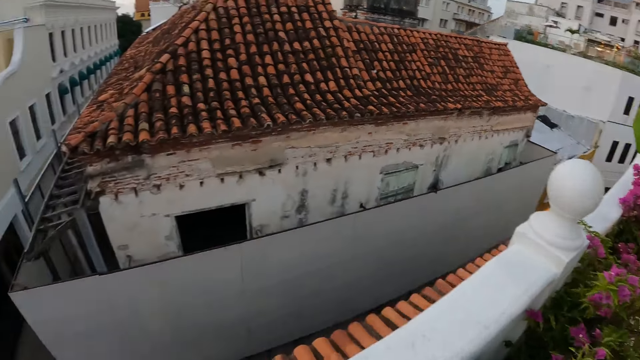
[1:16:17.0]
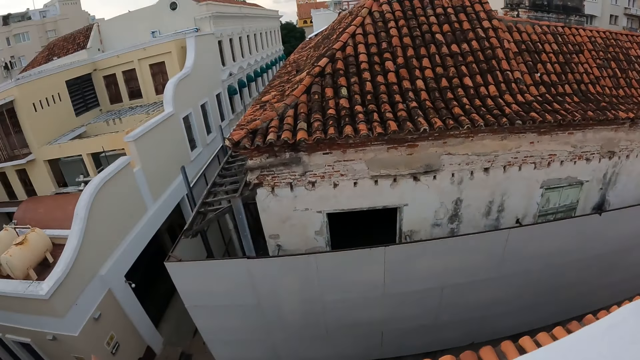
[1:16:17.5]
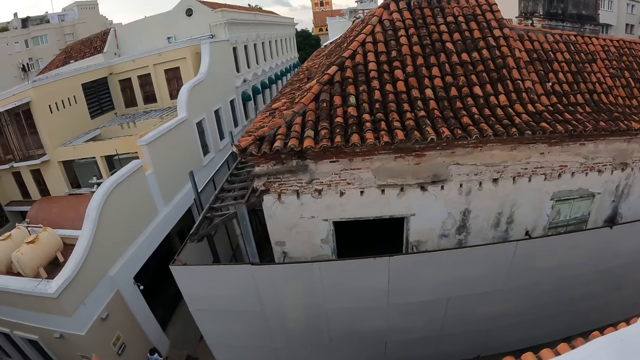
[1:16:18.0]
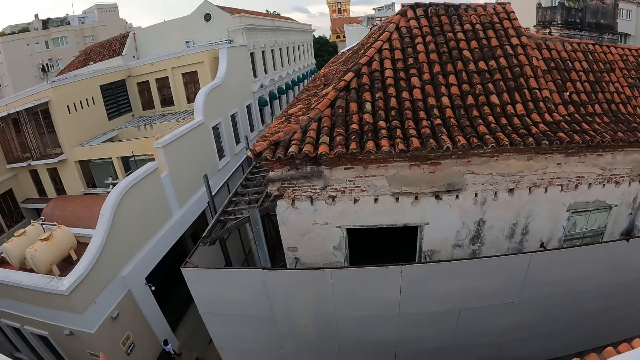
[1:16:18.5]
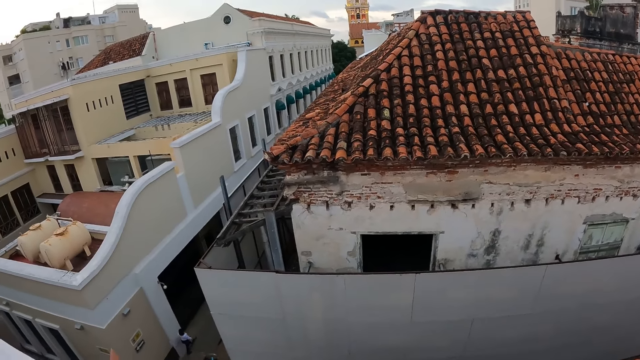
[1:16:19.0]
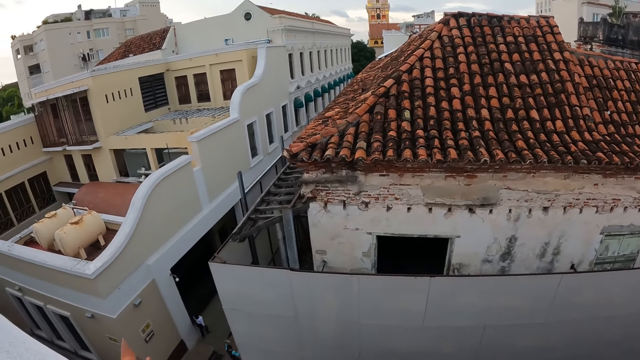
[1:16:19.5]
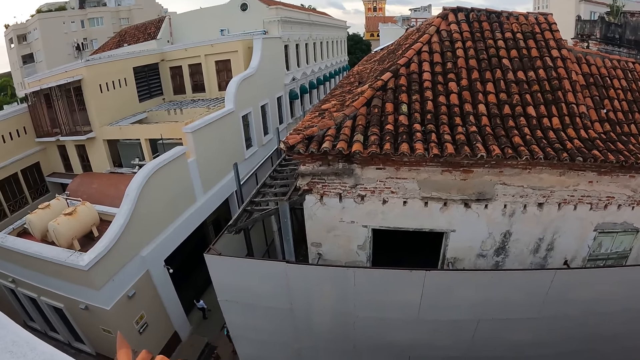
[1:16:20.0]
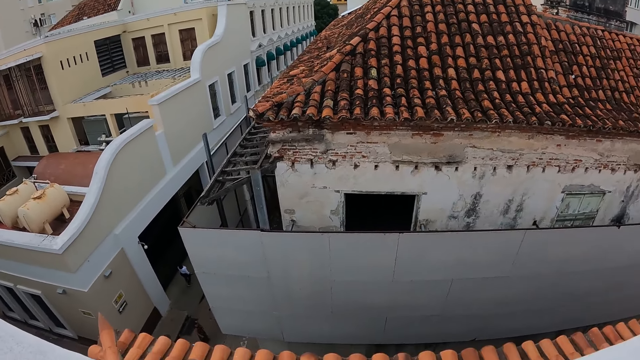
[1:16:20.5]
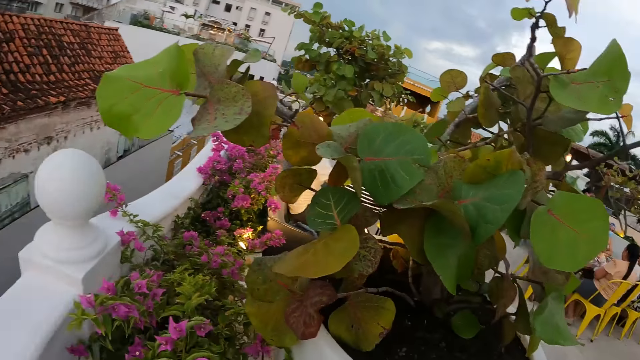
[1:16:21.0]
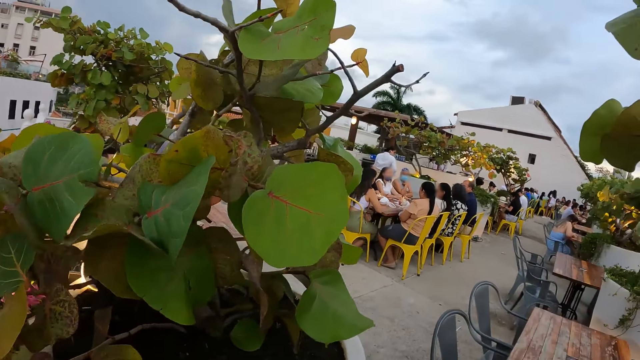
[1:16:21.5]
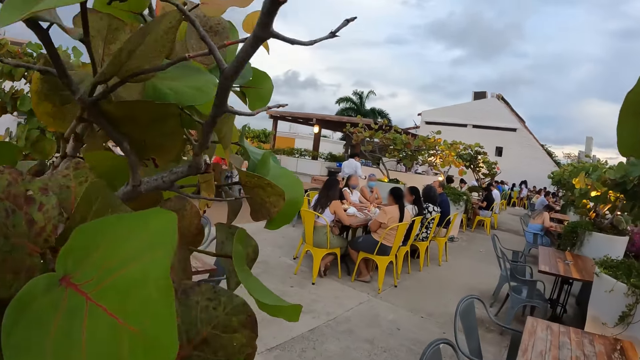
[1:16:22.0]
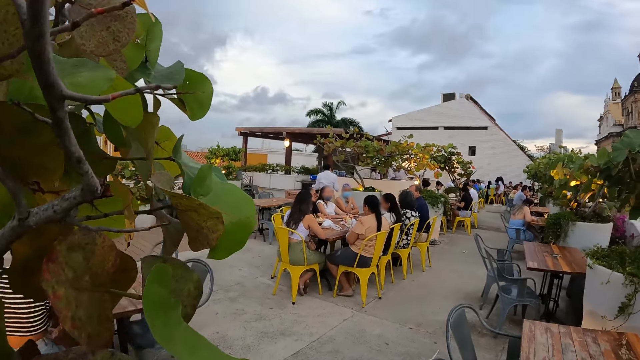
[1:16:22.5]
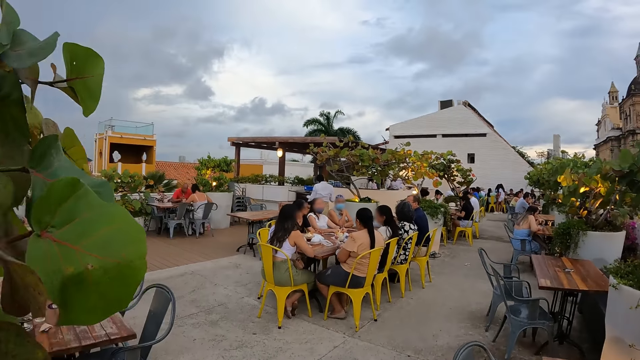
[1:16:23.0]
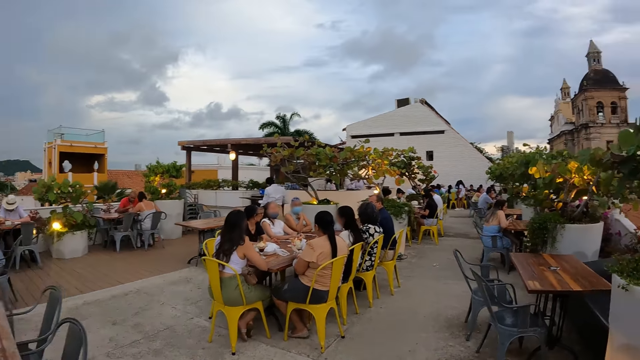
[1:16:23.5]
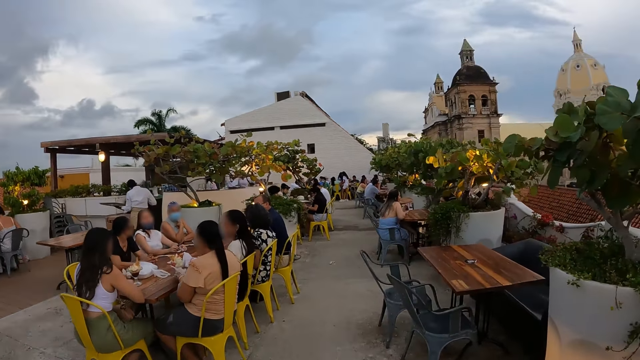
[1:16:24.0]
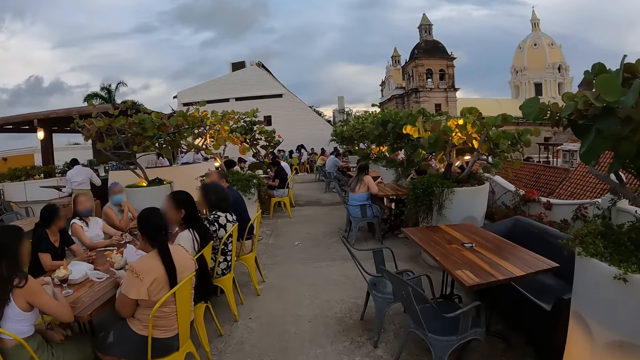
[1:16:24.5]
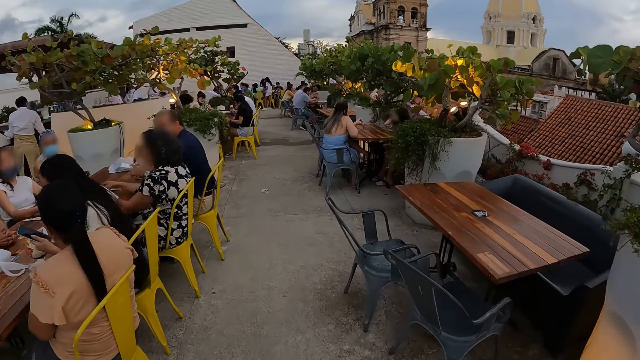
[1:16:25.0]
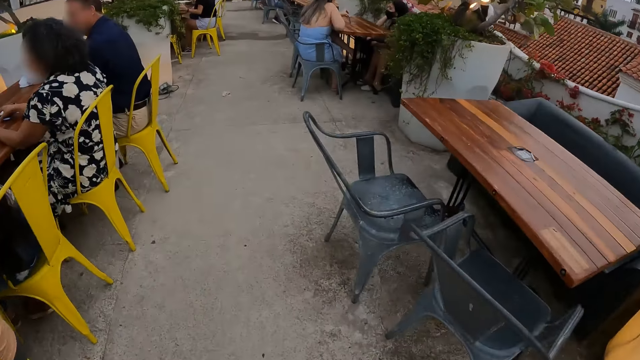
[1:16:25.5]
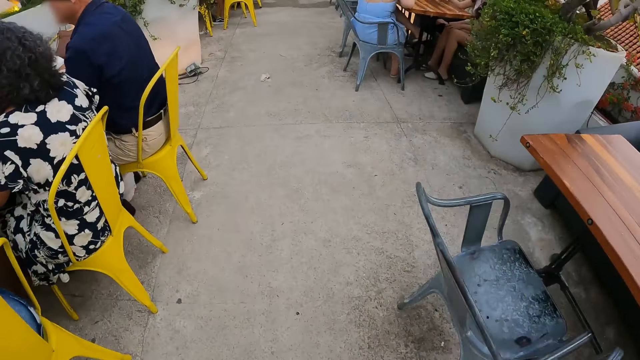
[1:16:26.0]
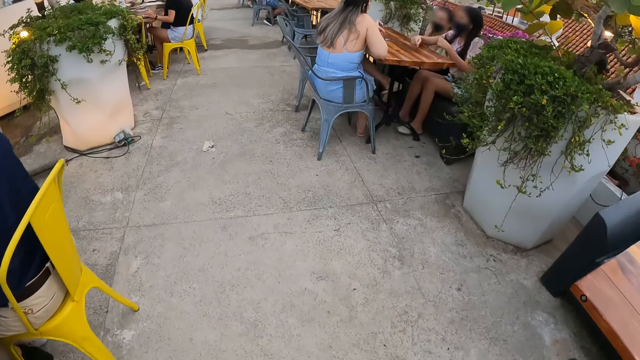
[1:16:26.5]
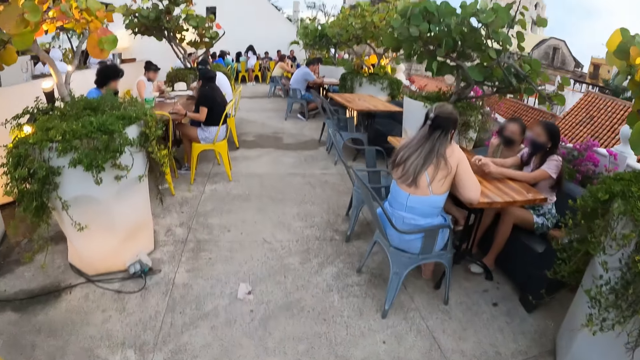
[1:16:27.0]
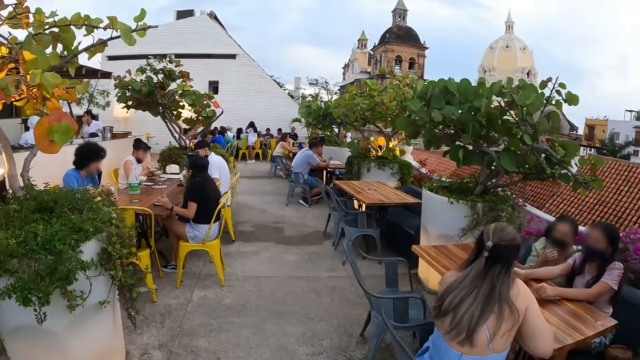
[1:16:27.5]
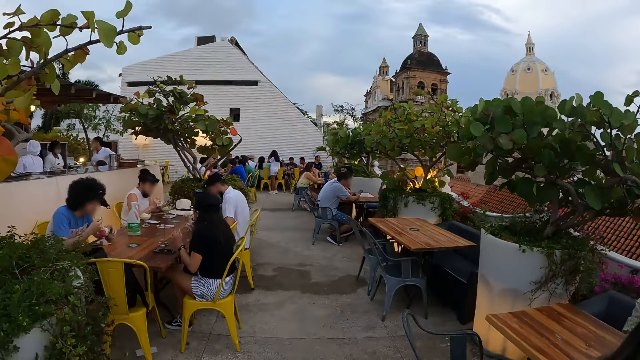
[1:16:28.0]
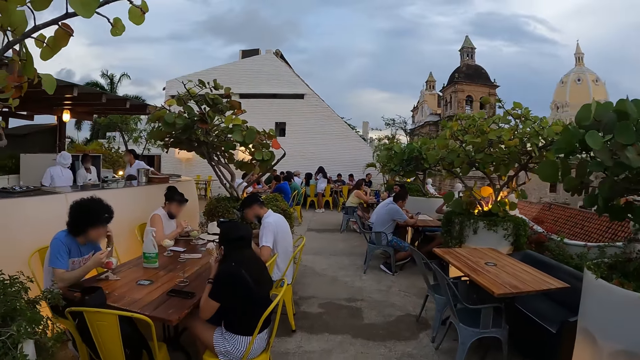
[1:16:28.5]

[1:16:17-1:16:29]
The camera wearer looks around. They walk around.

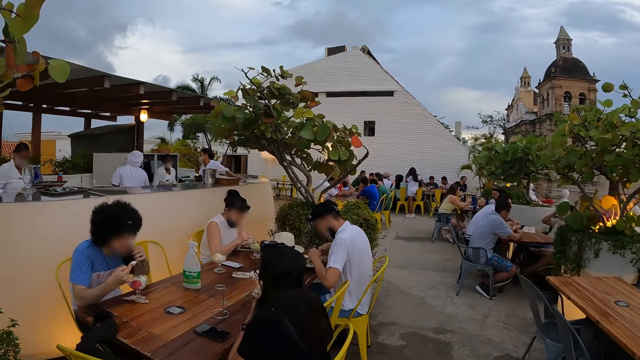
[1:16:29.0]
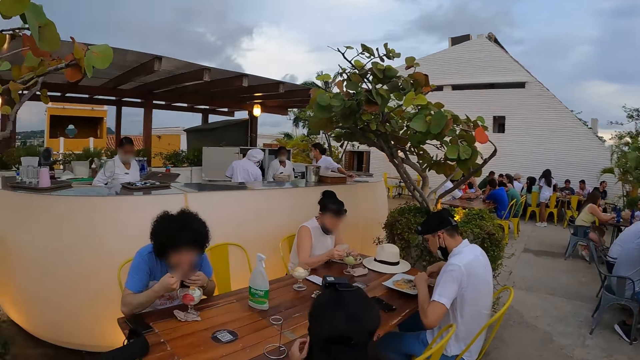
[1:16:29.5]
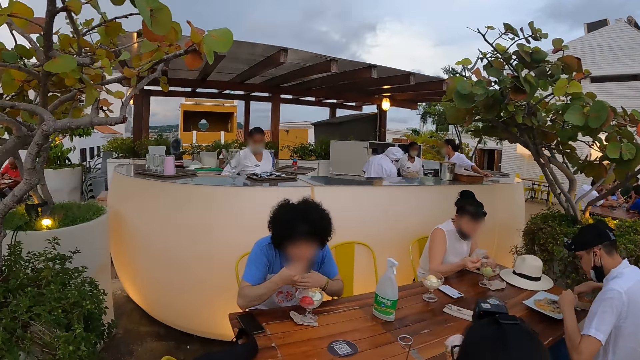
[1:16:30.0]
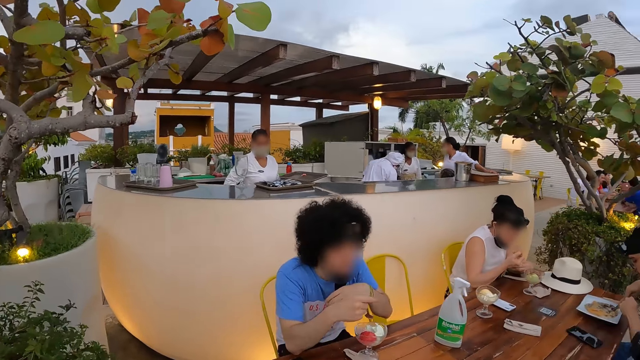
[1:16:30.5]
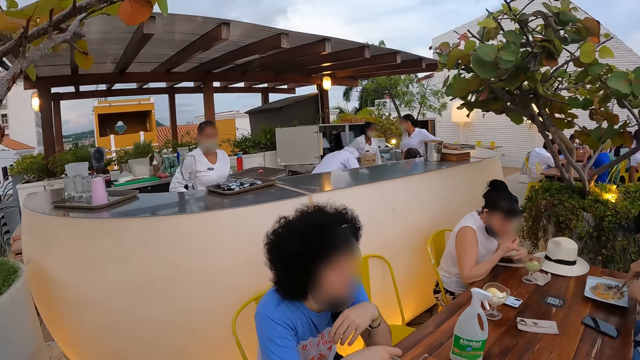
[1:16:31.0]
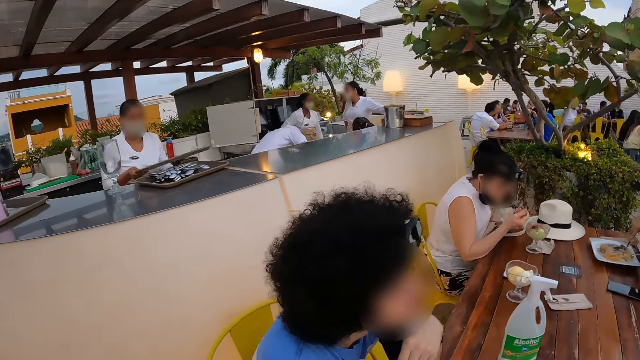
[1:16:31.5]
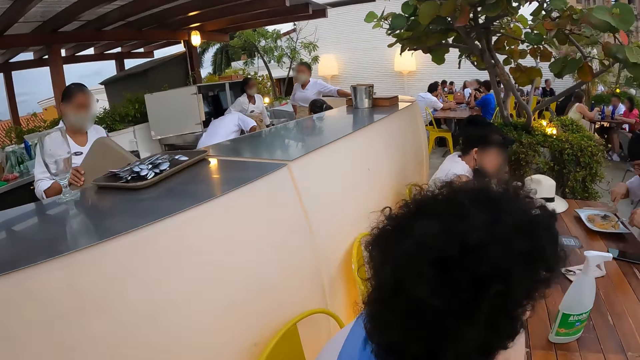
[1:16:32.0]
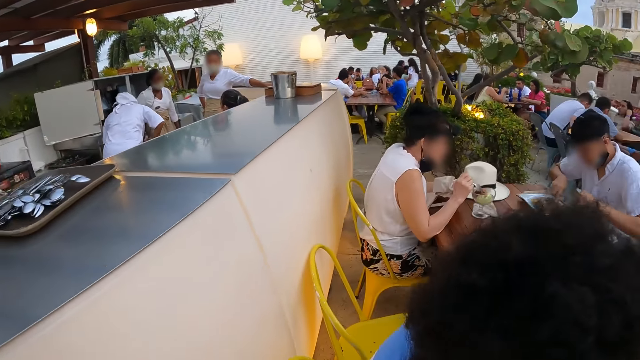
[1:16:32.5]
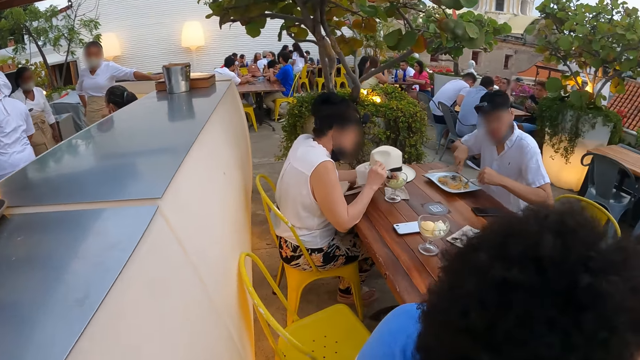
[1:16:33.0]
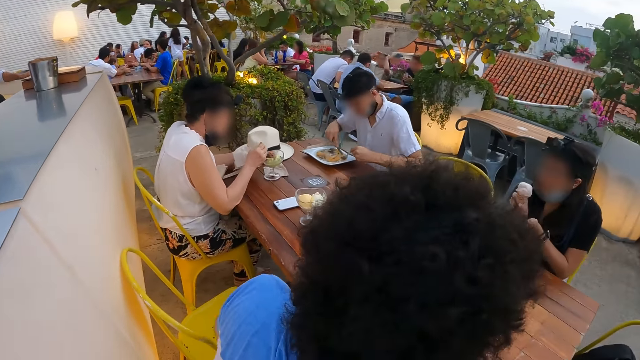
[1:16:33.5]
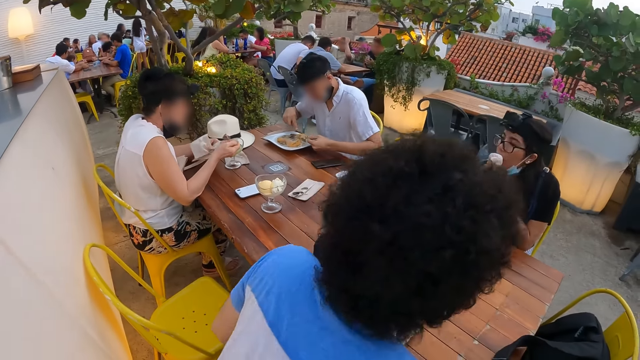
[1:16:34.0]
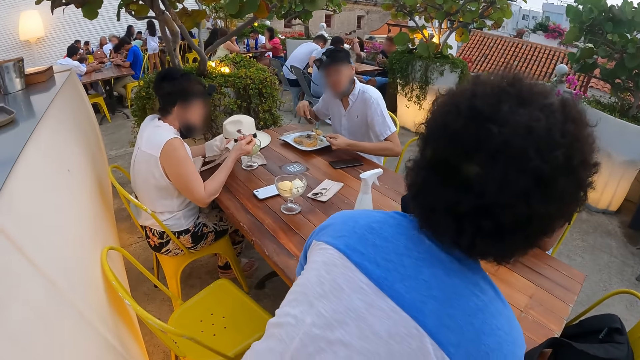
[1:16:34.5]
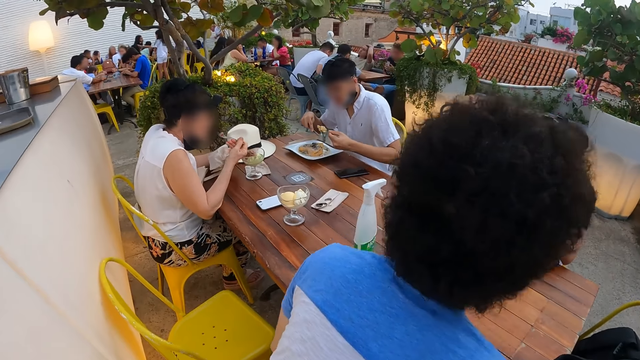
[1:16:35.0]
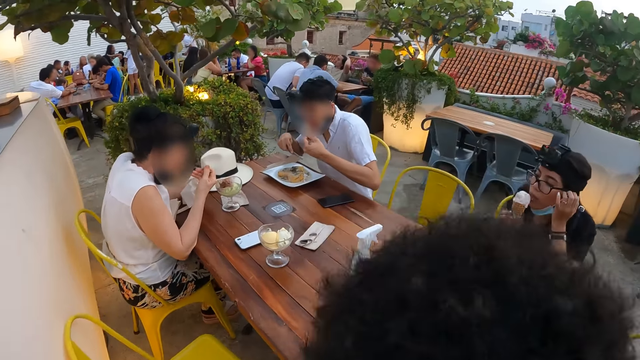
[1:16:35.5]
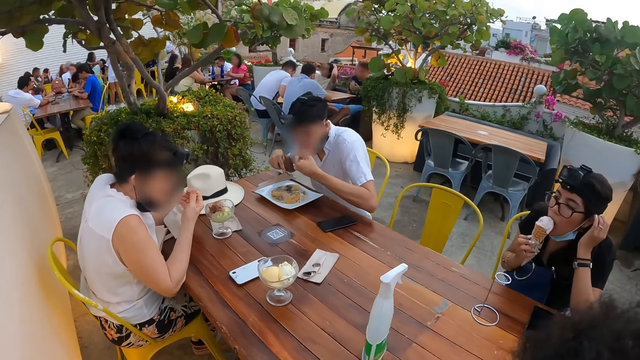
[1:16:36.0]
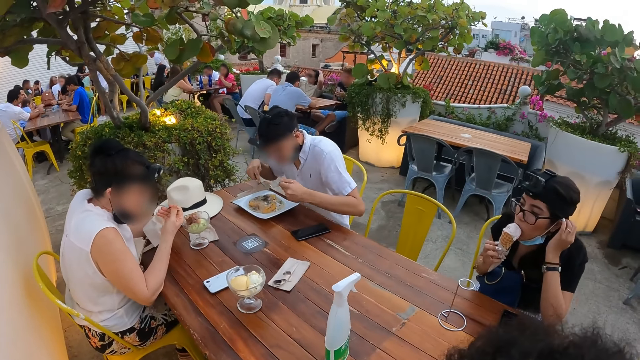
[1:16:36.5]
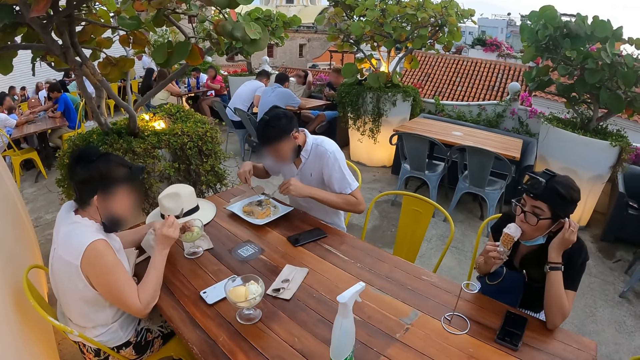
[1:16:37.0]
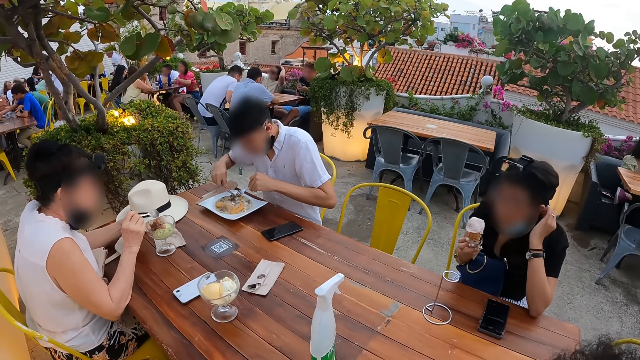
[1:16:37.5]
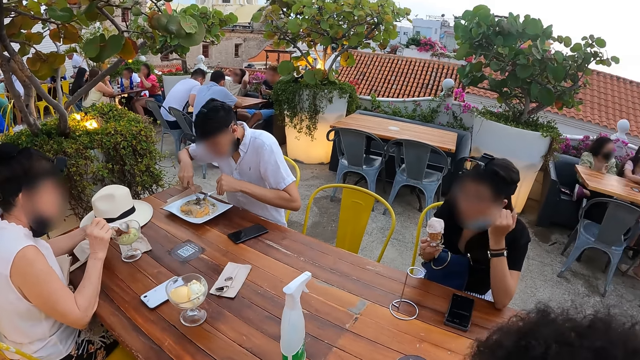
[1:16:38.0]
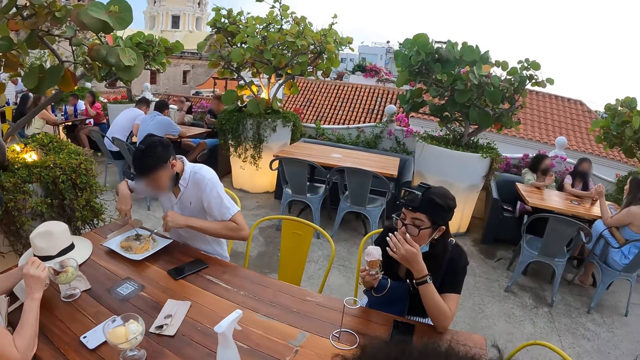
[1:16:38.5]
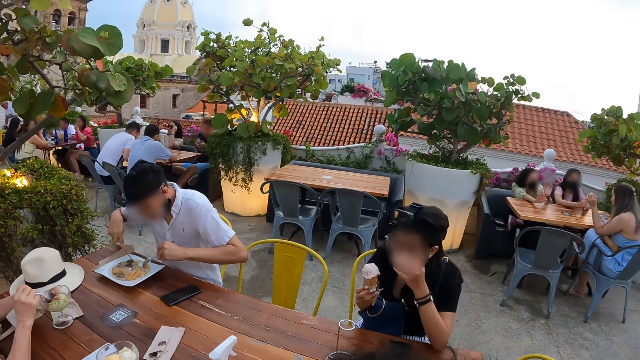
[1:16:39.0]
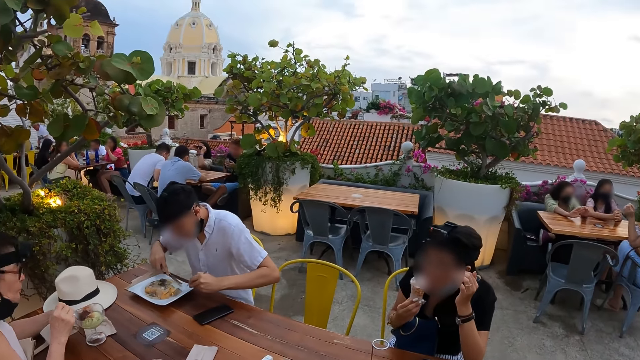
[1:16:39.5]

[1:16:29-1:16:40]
A person moves the chair.
